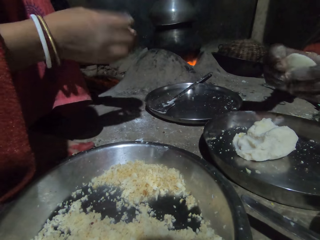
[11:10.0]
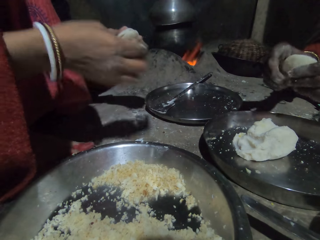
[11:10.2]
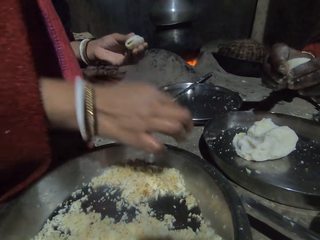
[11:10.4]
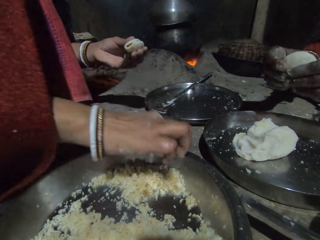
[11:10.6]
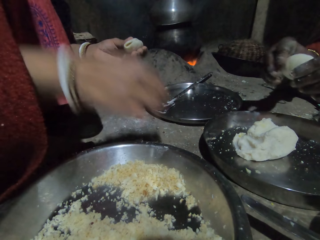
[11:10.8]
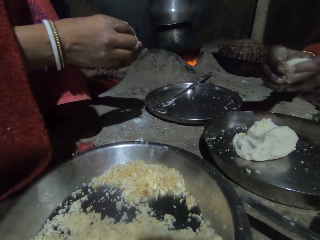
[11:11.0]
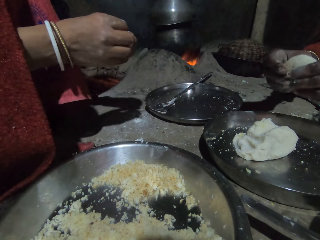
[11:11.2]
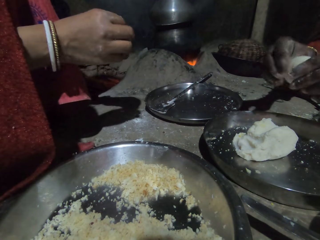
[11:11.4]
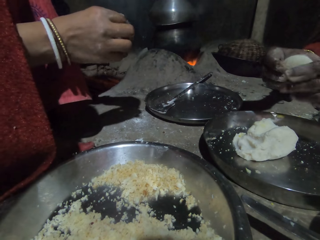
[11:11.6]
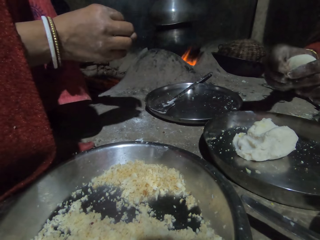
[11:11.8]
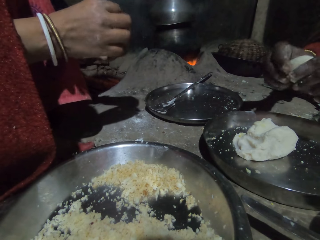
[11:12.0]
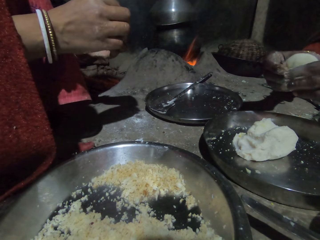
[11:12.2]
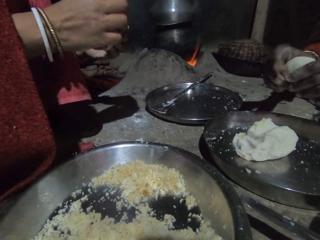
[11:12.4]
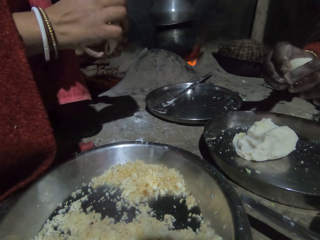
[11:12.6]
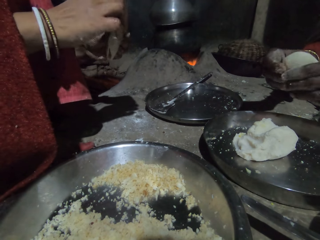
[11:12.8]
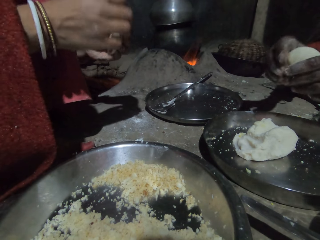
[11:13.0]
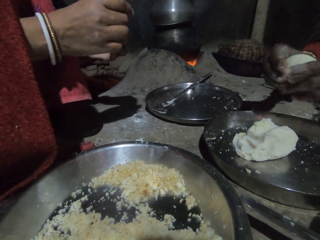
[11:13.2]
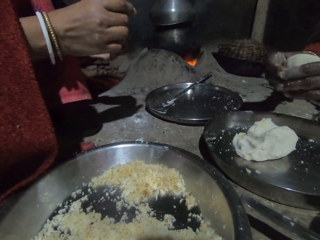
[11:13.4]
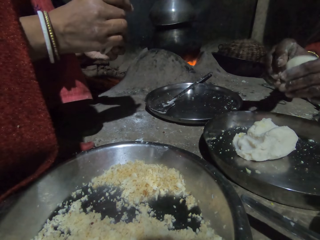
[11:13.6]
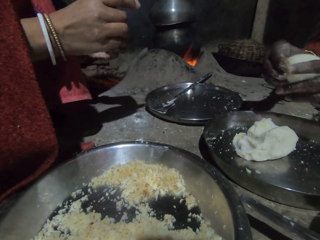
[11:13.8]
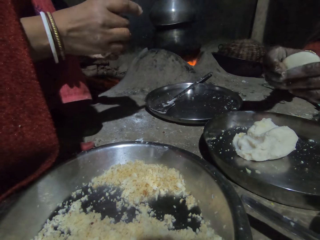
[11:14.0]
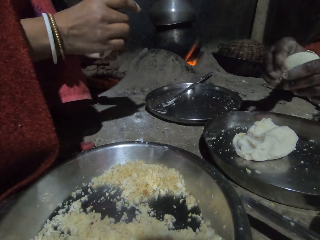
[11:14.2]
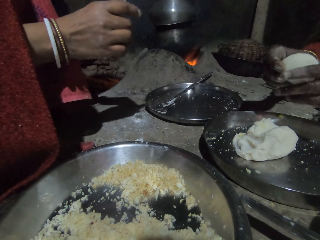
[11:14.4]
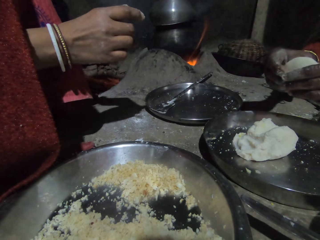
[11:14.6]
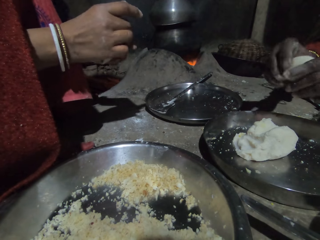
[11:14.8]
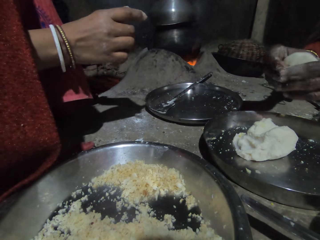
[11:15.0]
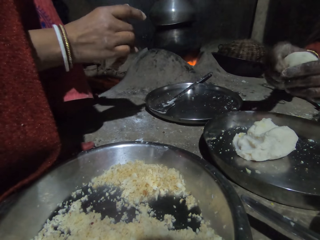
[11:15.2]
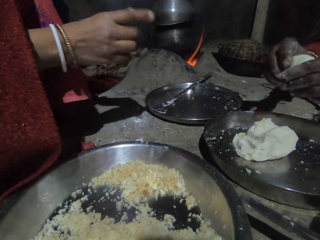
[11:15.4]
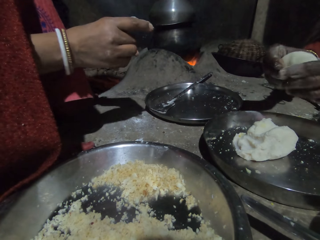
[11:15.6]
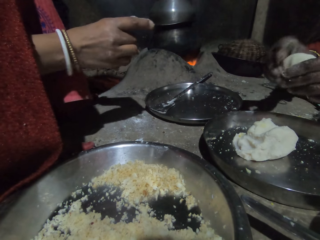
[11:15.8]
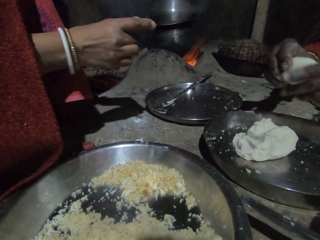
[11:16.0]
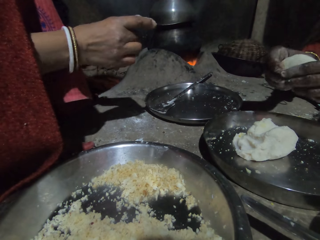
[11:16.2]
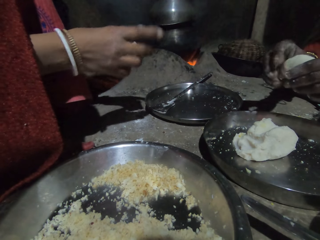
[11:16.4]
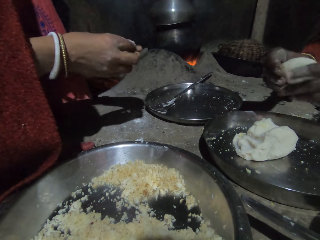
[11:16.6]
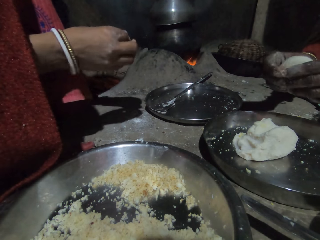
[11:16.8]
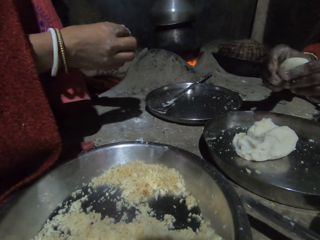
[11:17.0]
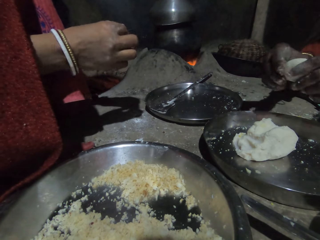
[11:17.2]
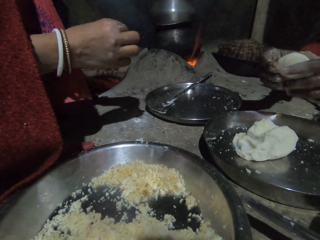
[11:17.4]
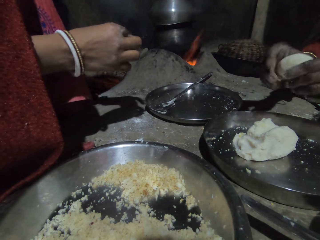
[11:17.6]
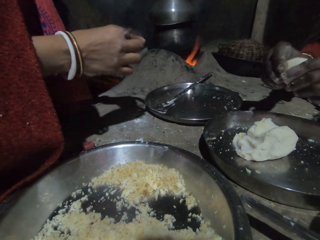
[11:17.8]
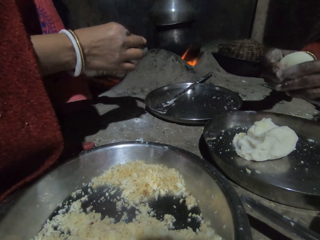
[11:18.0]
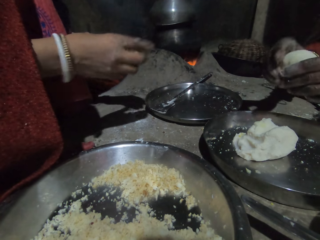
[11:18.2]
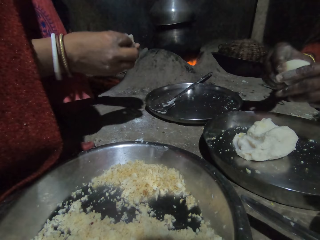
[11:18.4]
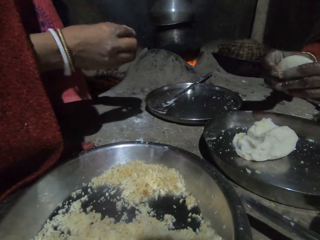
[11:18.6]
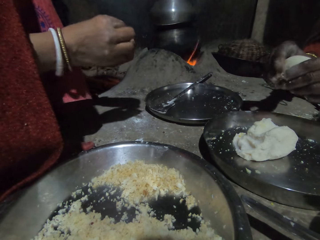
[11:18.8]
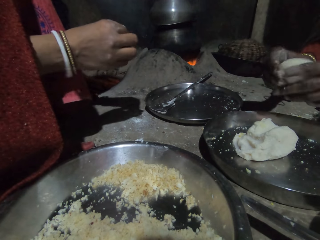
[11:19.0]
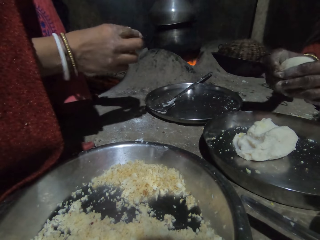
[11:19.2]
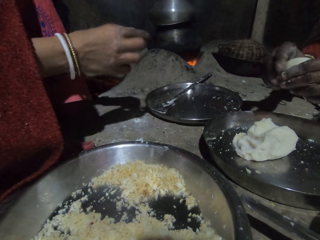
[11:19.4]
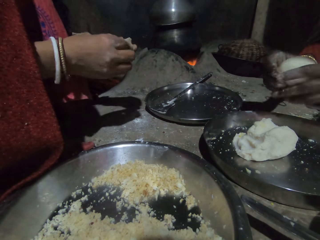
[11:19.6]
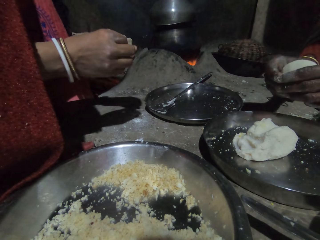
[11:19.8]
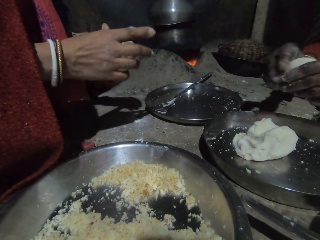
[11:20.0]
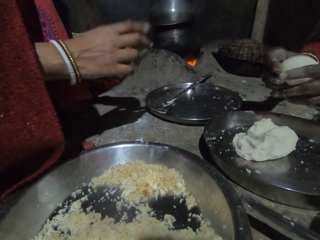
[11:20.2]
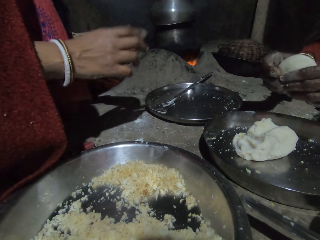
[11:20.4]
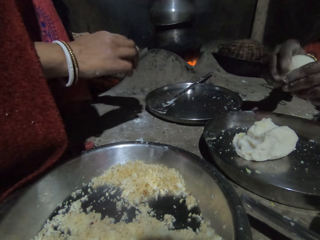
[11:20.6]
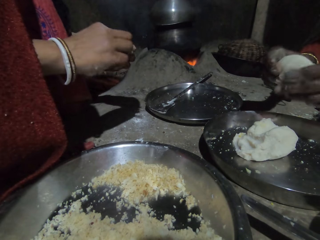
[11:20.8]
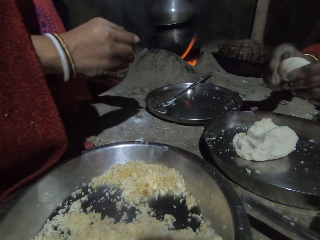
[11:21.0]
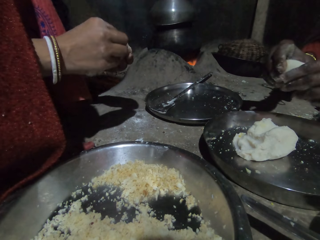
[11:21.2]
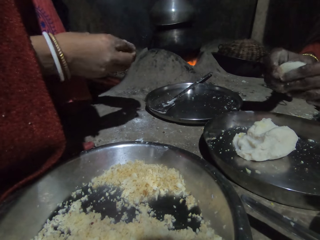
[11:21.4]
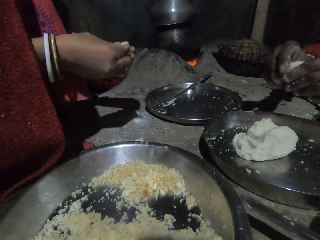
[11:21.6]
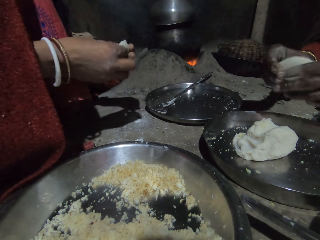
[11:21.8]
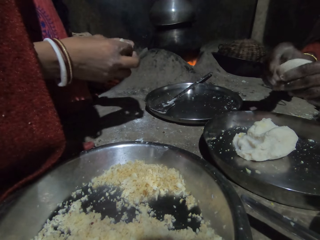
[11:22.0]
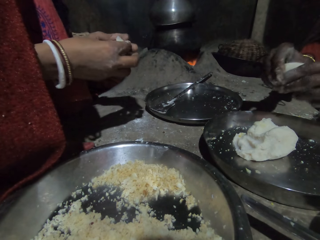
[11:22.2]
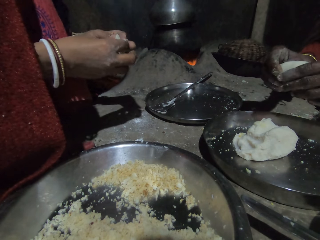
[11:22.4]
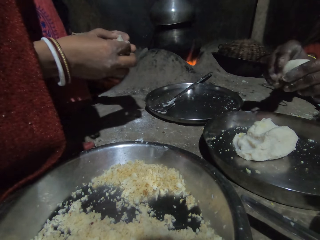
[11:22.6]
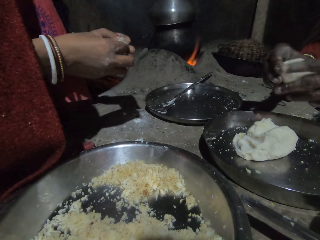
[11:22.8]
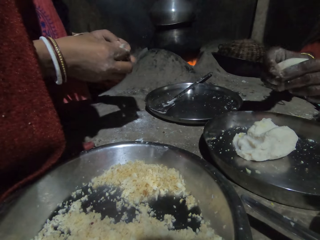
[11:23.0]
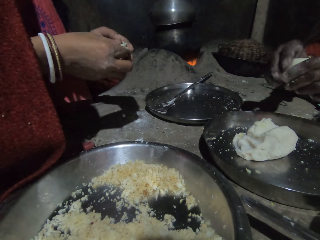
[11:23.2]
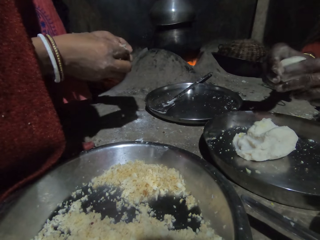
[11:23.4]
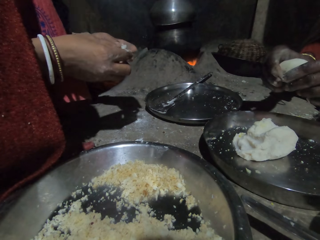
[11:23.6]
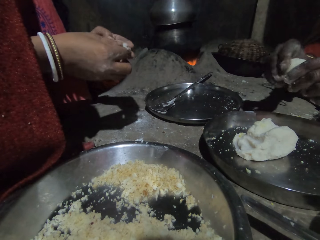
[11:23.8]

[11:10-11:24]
A person puts the spoon on the tray with the right hand. The person shapes the pastry with both hands. Another person shapes the flour with both hands.

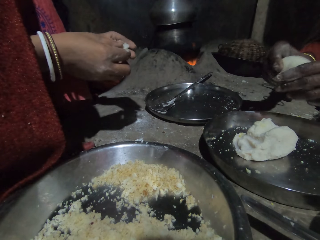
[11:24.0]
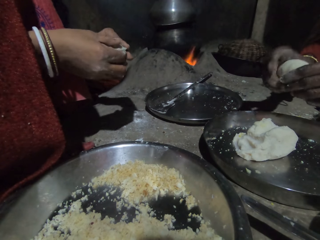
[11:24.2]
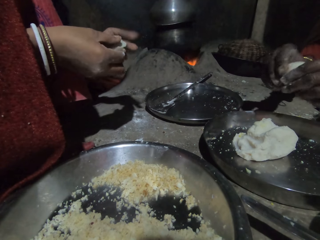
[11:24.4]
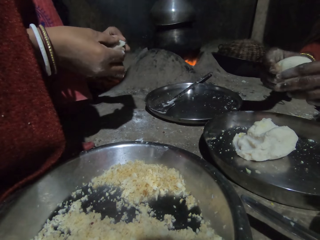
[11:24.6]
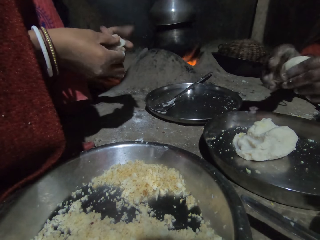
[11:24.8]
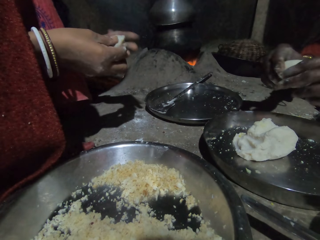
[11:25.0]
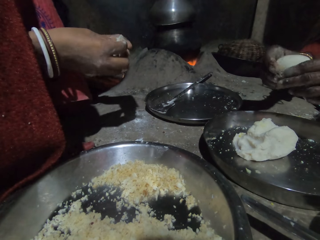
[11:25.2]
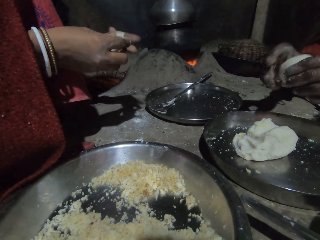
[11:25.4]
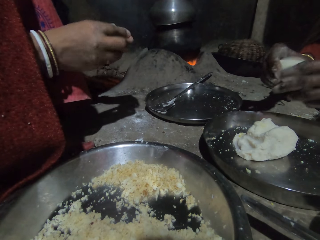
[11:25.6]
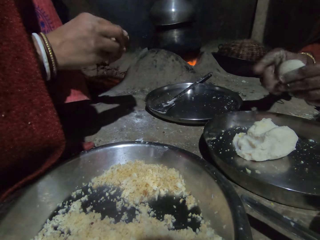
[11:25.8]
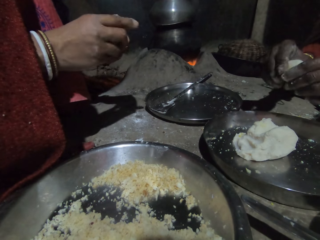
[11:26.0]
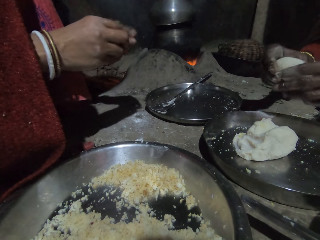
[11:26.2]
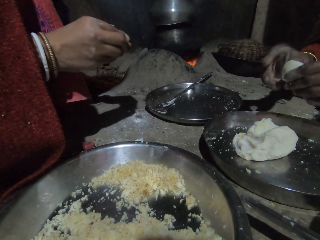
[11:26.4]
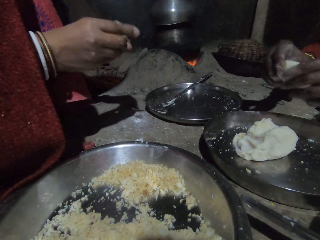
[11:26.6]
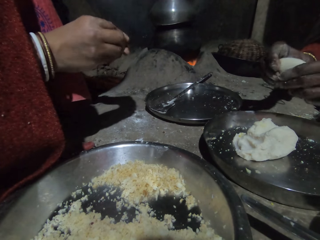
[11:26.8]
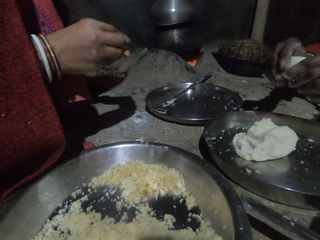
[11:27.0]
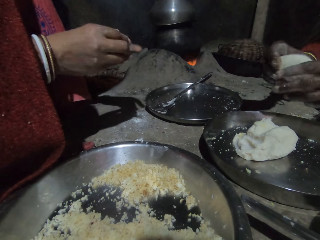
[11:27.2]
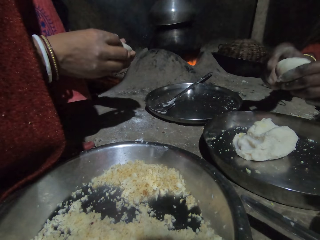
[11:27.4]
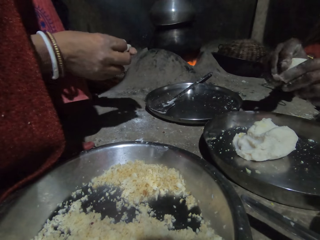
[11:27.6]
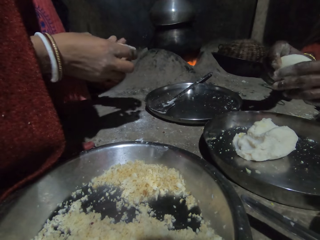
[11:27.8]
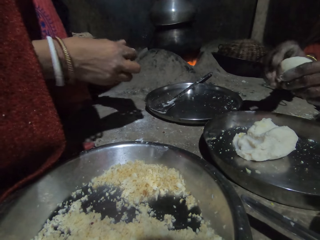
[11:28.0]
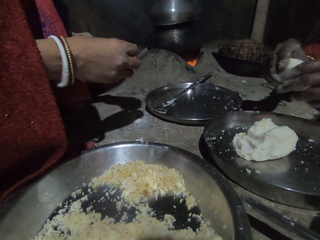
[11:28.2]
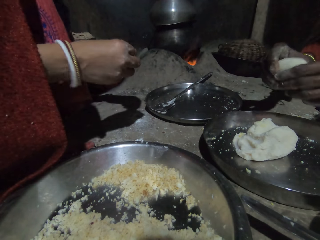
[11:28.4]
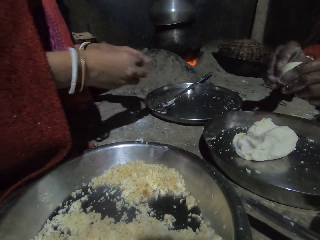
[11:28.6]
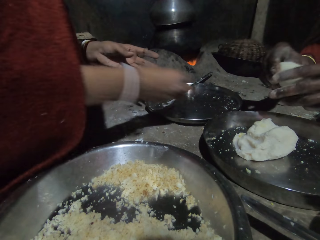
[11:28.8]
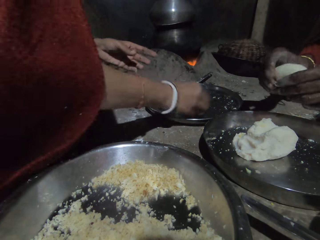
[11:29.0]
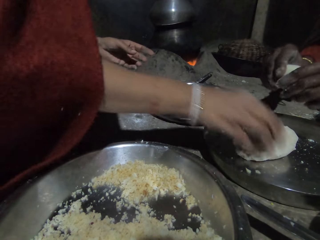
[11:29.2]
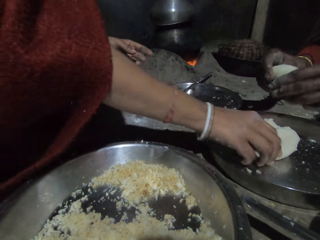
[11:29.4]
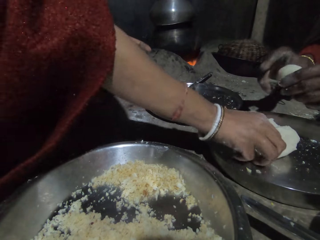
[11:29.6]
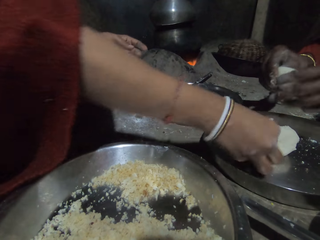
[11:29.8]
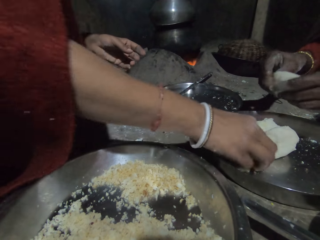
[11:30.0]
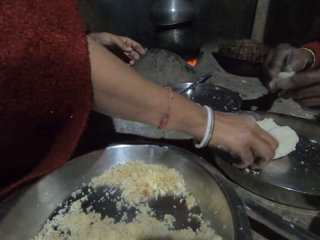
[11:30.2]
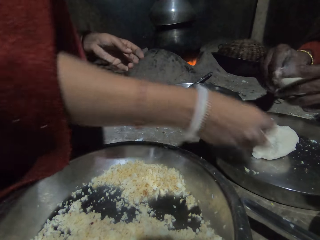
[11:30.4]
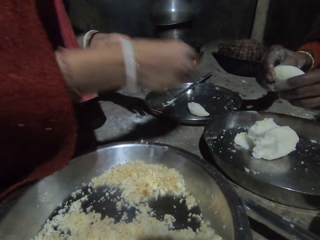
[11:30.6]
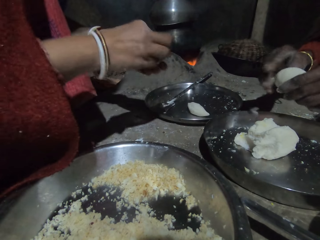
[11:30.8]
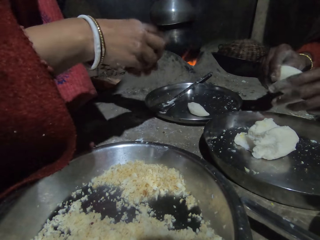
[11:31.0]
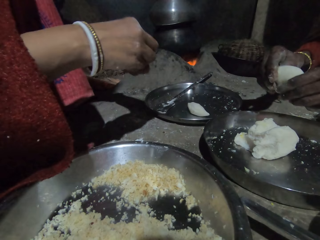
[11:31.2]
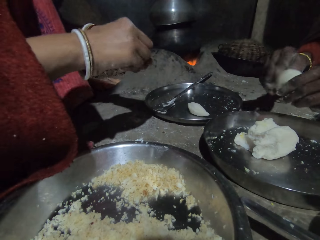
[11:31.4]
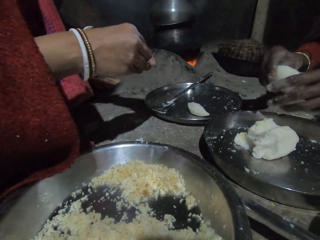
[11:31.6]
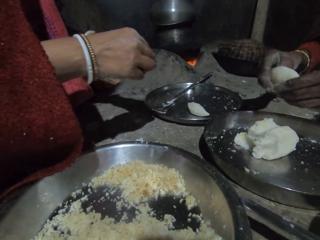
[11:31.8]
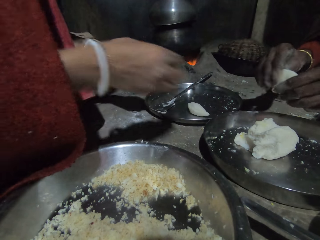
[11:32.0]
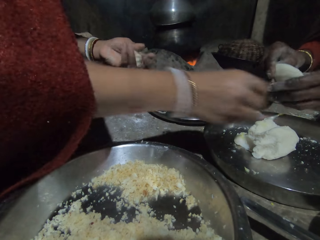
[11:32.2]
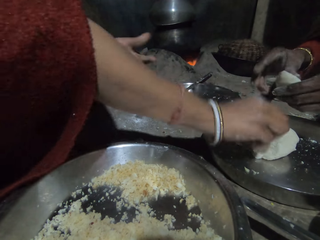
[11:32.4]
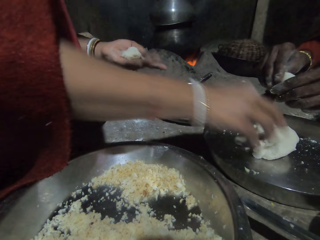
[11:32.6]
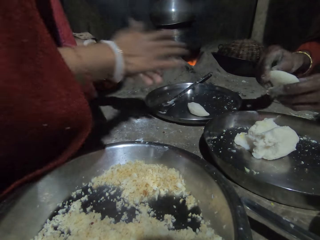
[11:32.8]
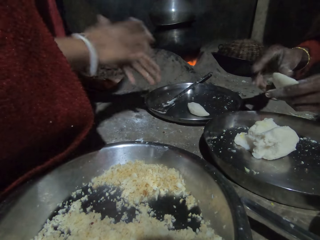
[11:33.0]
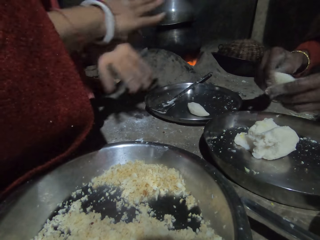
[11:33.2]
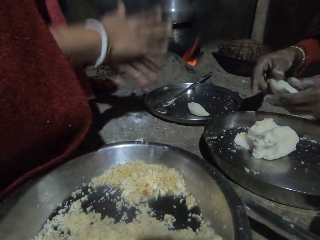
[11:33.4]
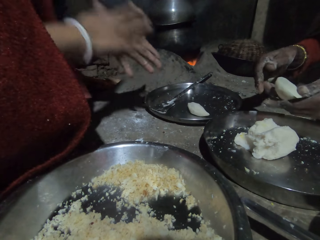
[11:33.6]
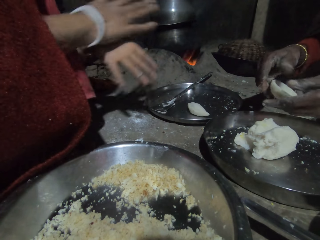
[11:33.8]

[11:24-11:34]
A person shapes the pastry with both hands. The person places the pastry on the tray with the right hand.
